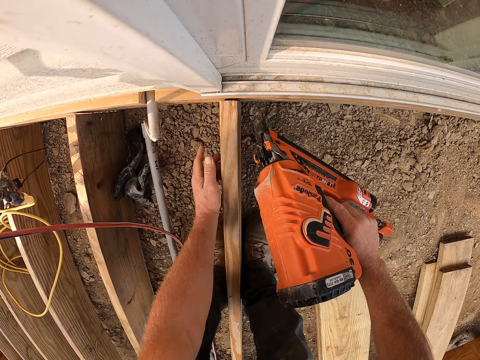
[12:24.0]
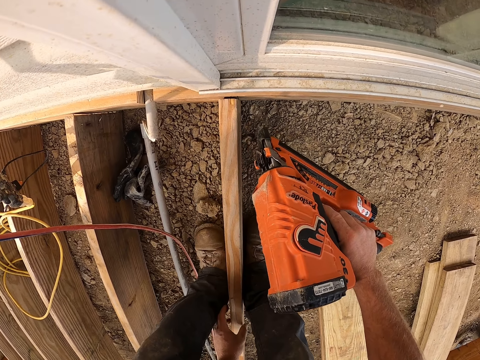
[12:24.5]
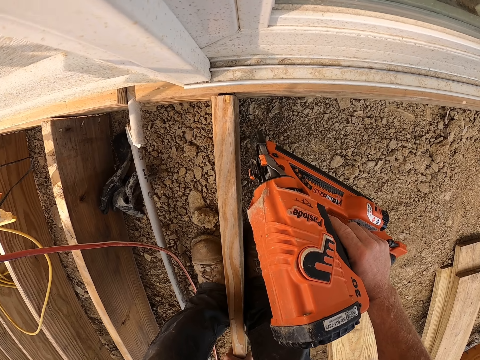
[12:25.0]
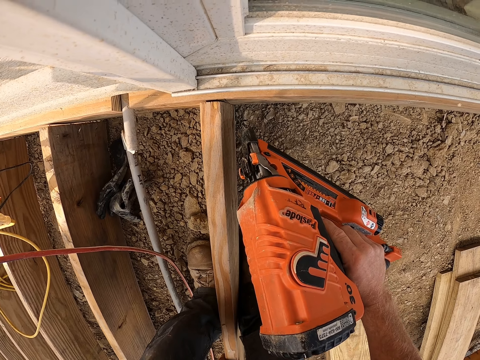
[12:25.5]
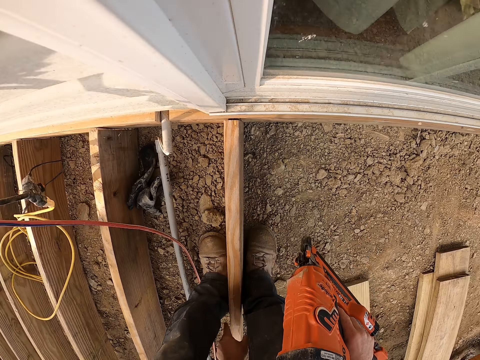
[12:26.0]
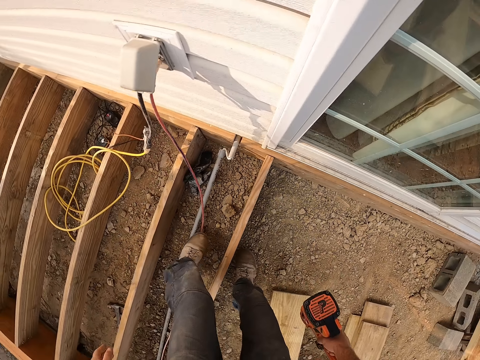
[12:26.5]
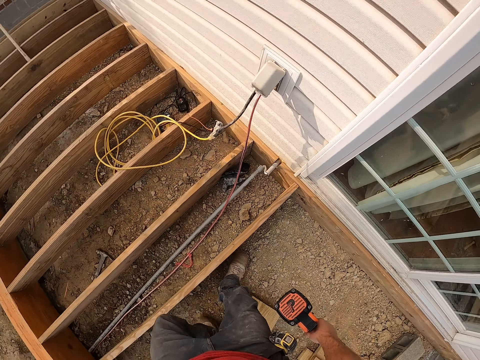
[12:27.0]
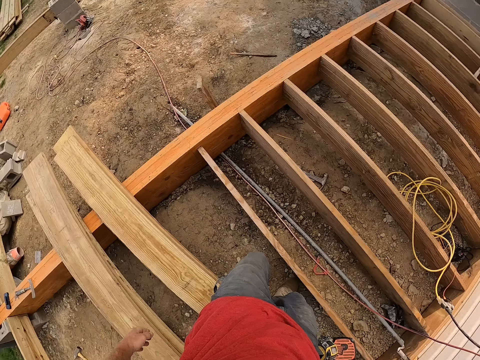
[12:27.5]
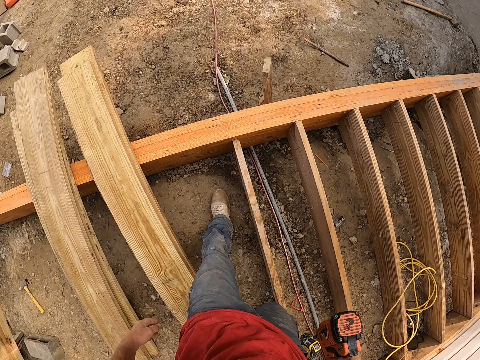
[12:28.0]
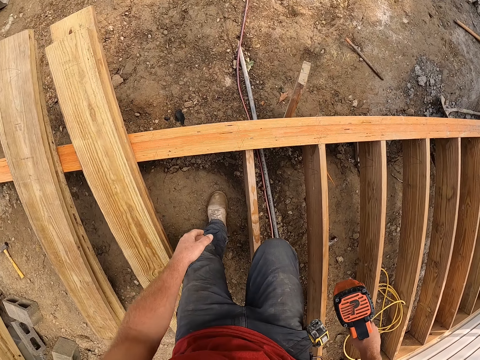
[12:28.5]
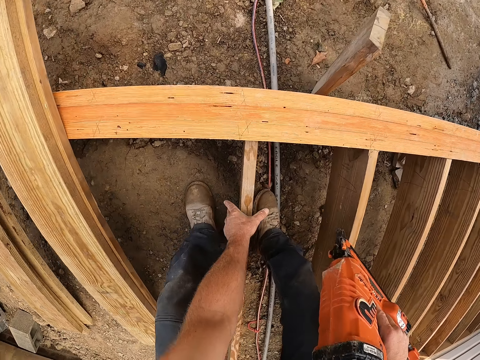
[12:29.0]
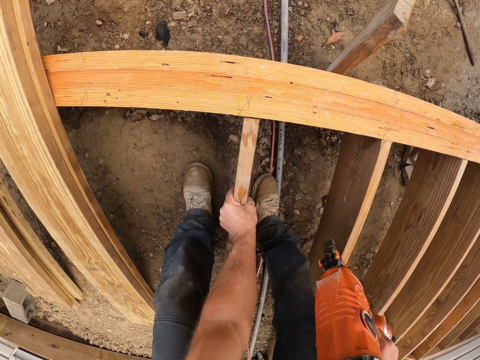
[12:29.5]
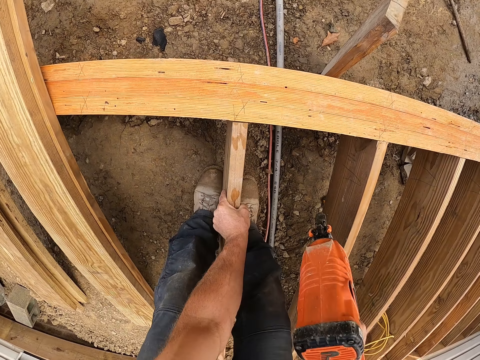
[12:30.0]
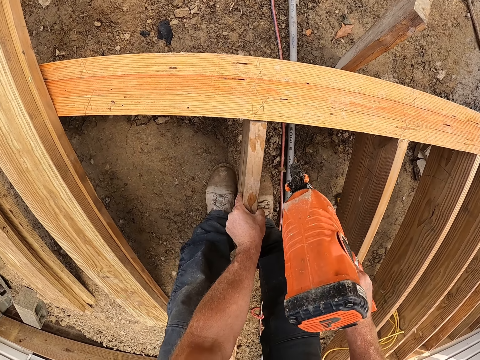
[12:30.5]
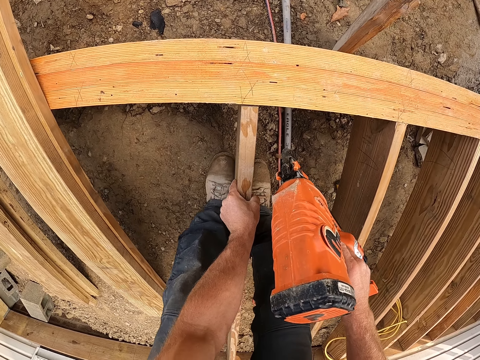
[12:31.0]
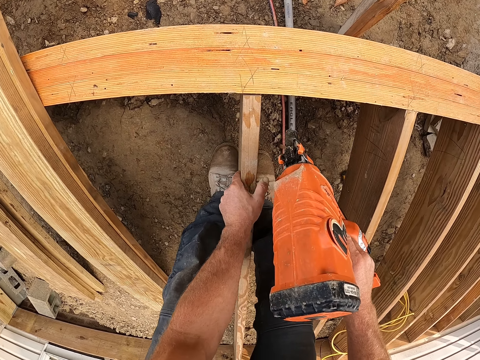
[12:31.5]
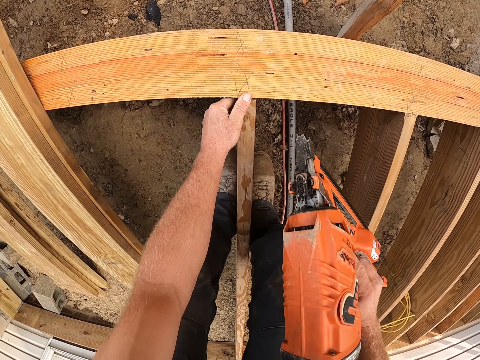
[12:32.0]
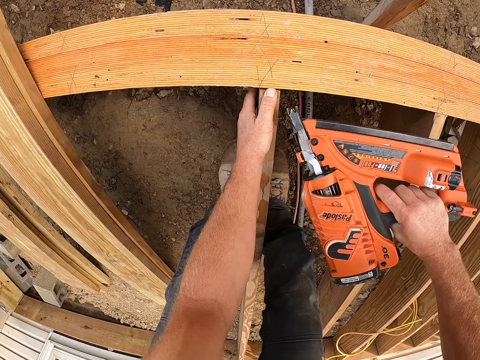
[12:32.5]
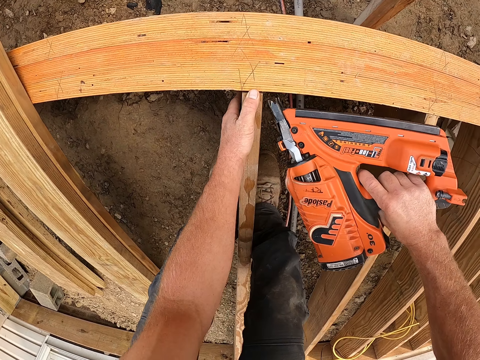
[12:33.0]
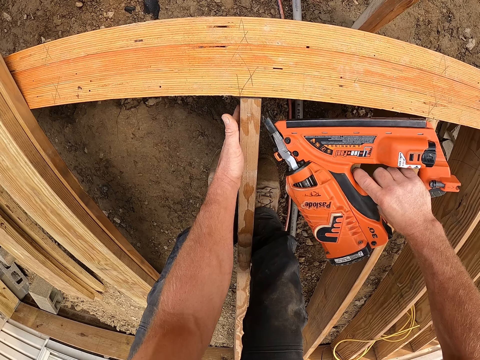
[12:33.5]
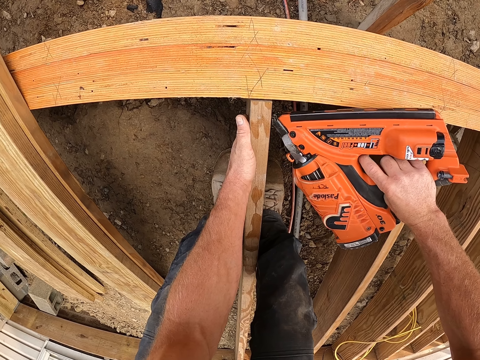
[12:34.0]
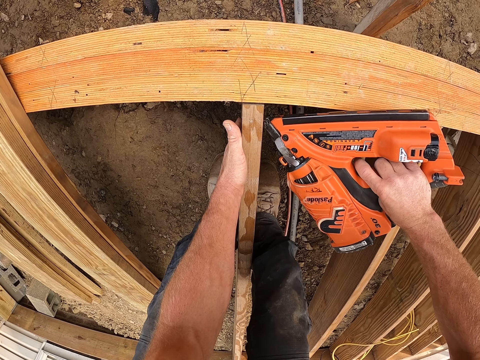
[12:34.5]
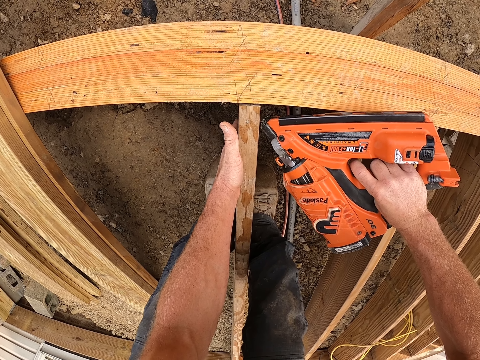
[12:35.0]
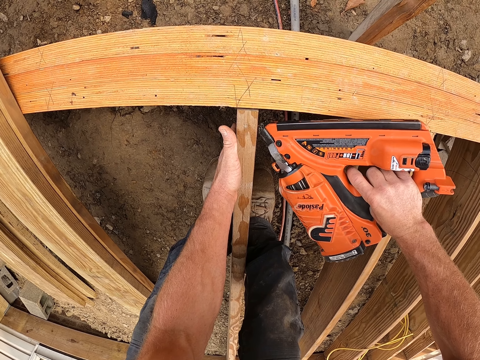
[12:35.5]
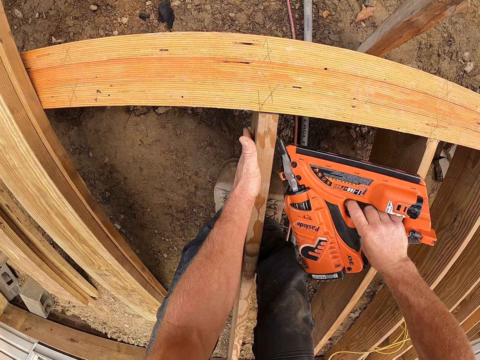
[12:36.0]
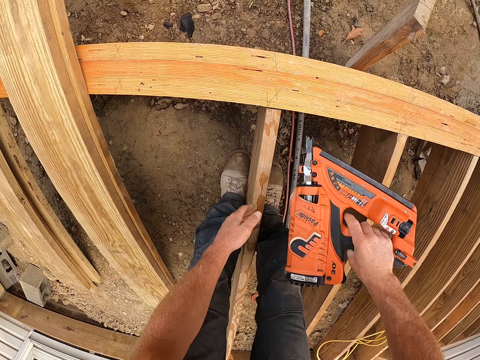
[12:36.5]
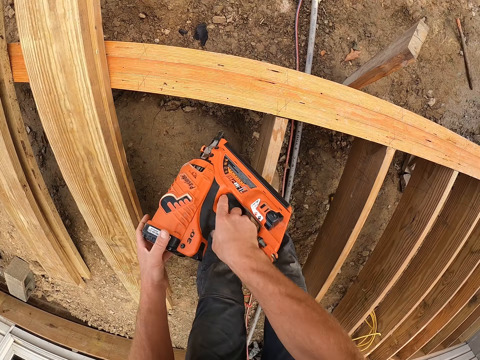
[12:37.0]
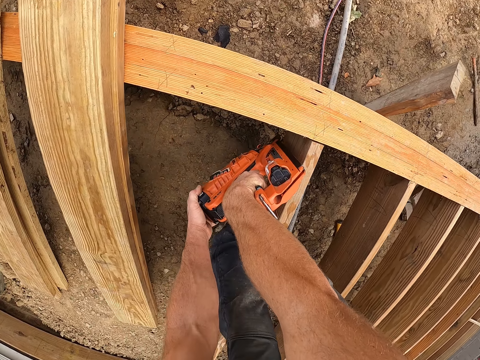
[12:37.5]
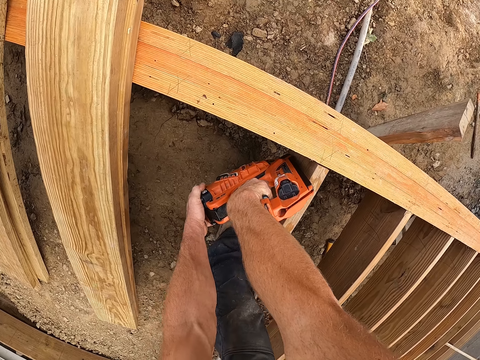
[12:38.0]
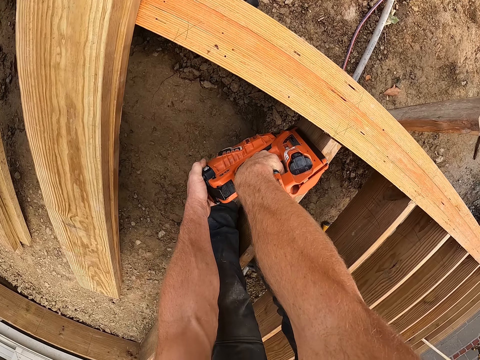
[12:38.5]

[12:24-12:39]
The camera wearer walks. They adjust the wooden plank. They fix the wood on the wooden structure. They drive nails on the wooden structure.

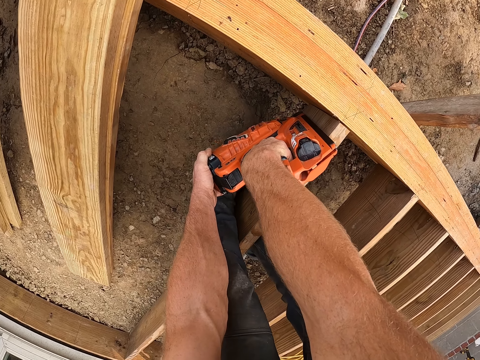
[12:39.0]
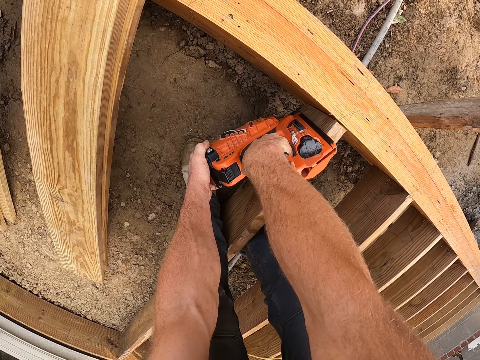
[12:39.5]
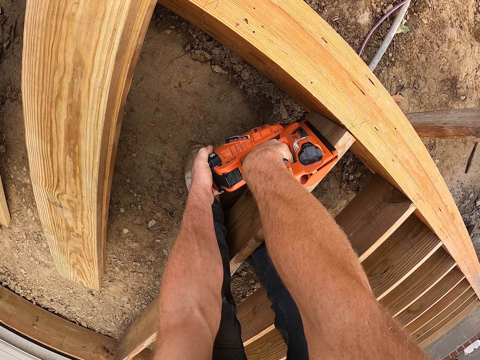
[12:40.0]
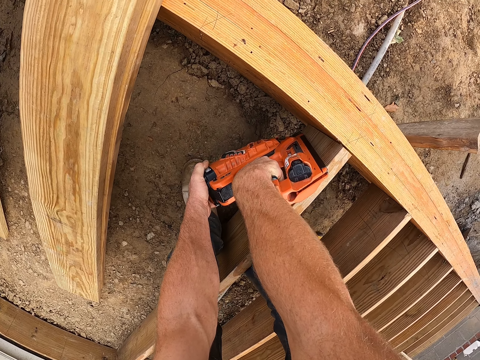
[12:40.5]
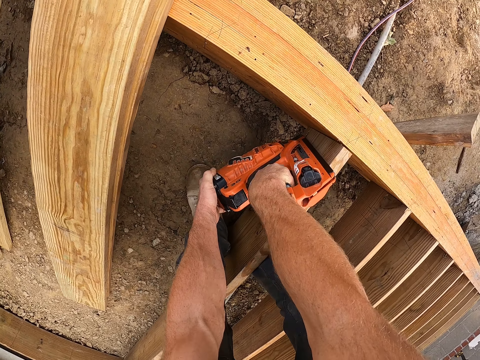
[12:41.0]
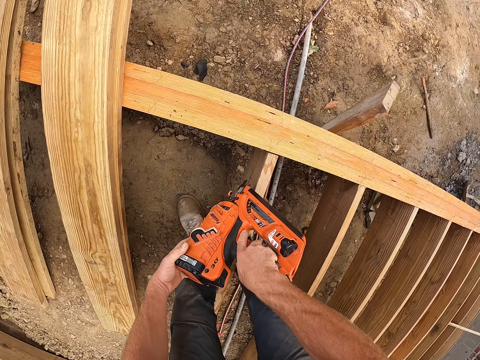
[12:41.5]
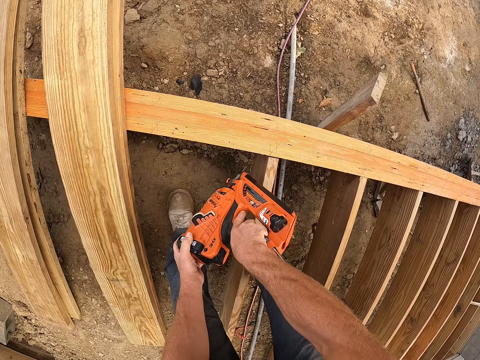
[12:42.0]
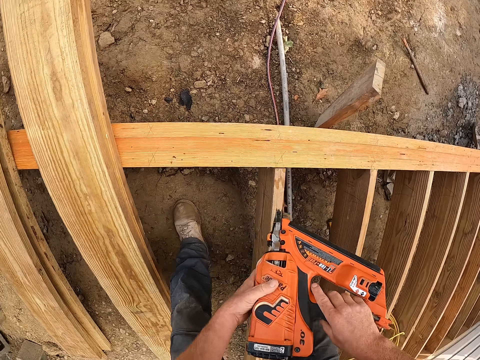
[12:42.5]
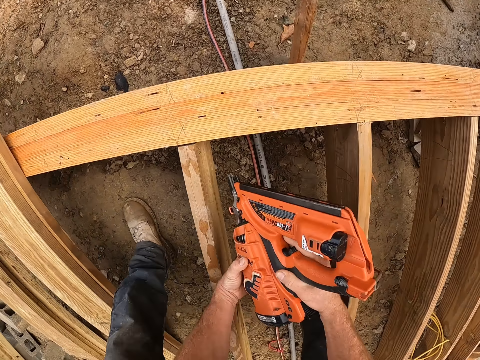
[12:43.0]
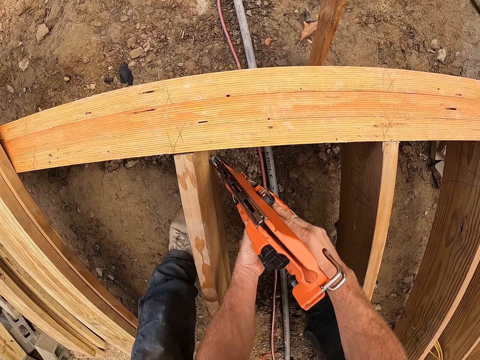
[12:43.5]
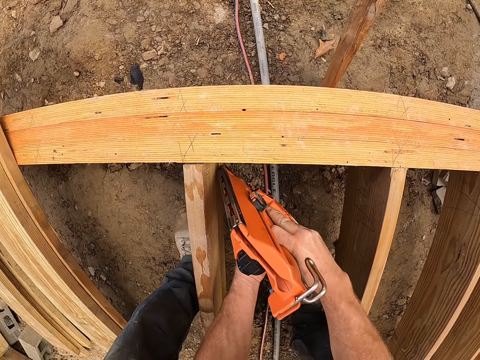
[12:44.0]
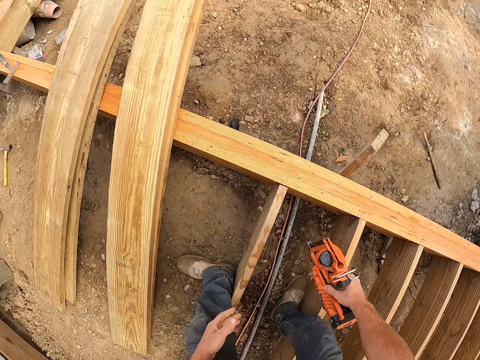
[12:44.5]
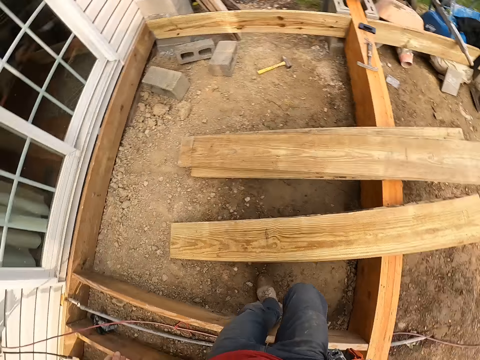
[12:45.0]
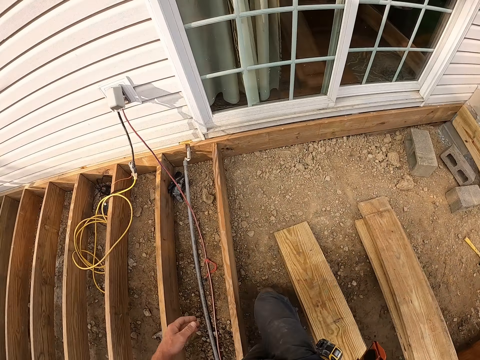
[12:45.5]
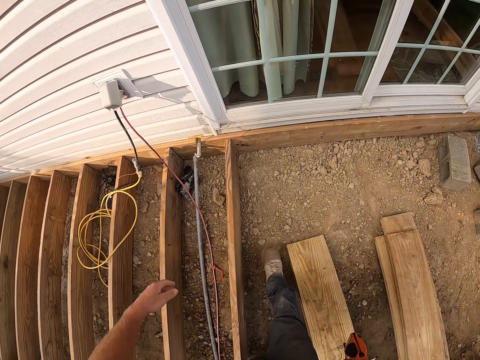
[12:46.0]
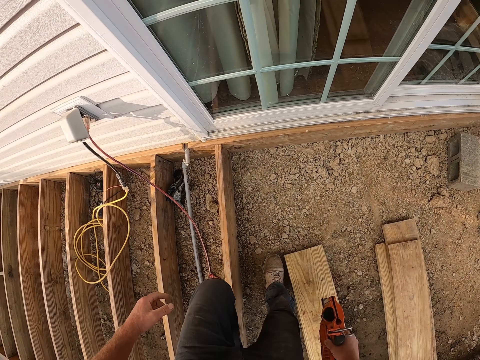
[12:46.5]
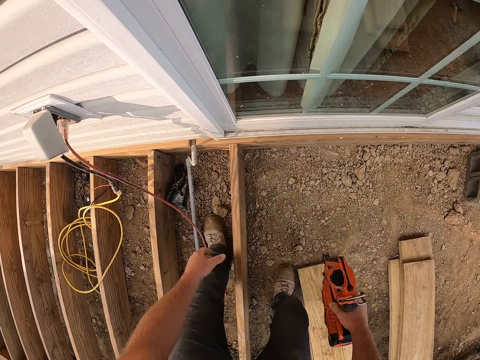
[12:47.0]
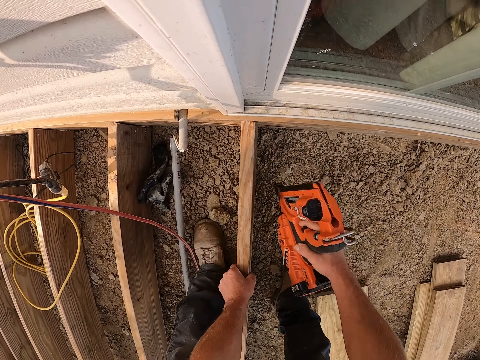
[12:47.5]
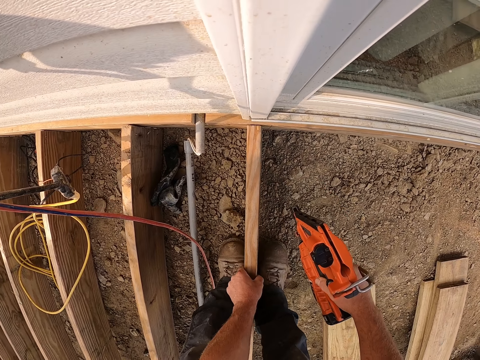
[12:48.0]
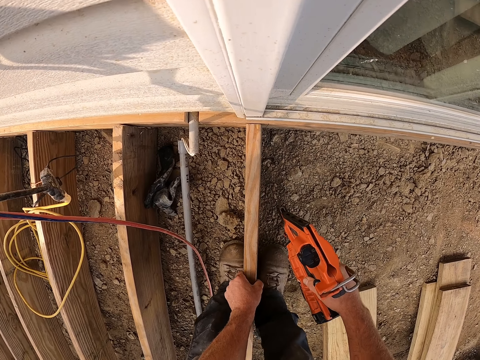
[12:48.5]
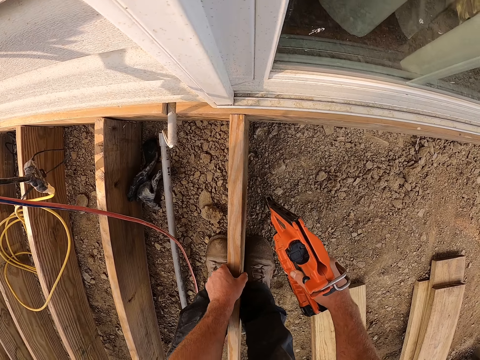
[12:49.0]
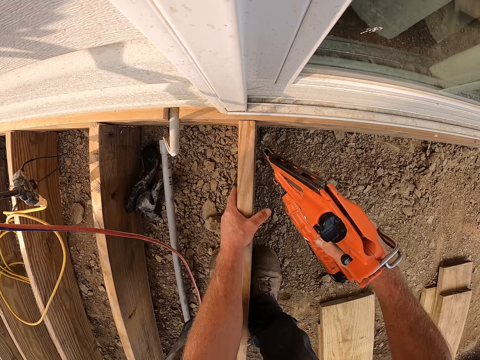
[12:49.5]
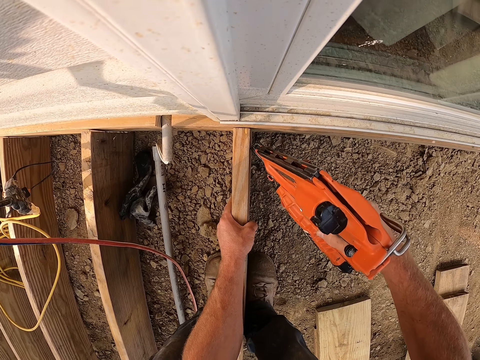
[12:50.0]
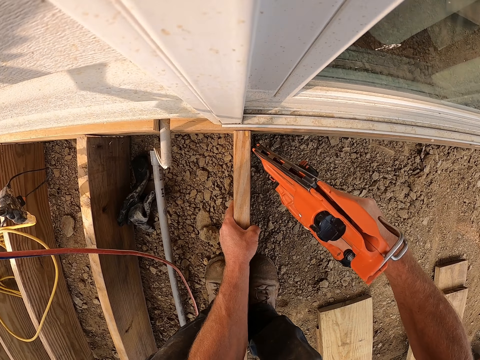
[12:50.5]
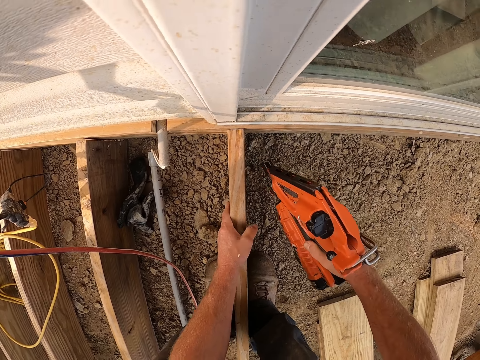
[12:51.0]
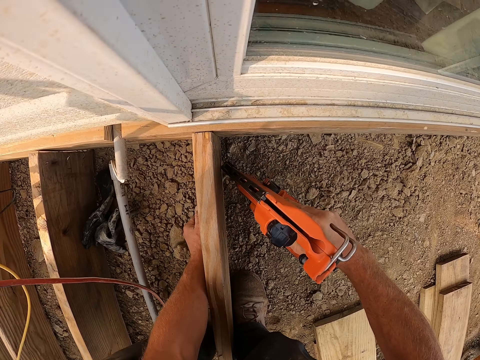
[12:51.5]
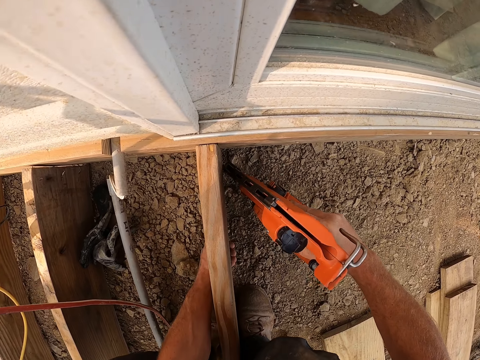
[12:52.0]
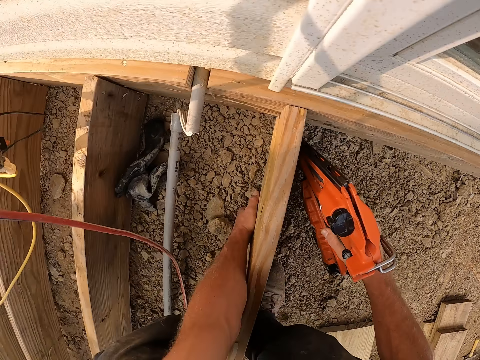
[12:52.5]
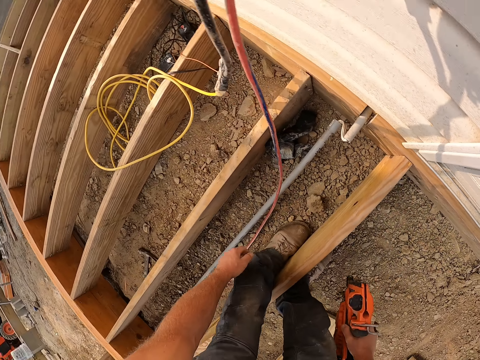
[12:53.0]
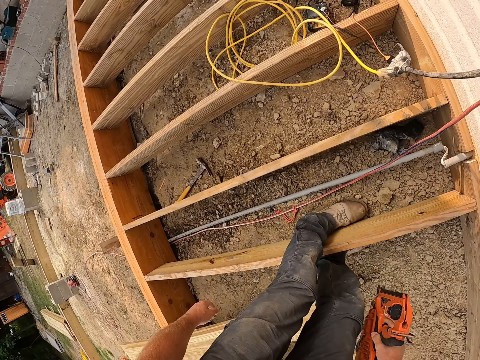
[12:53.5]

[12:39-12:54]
The camera wearer walks. They adjust the wooden plank. They drive nails on the wooden structure.
